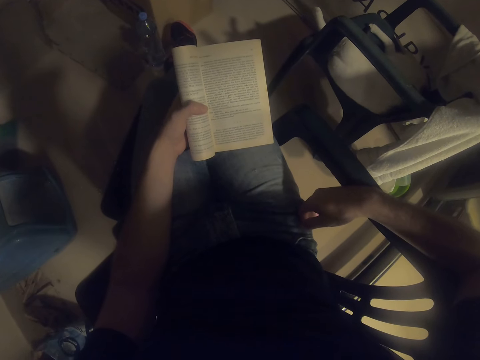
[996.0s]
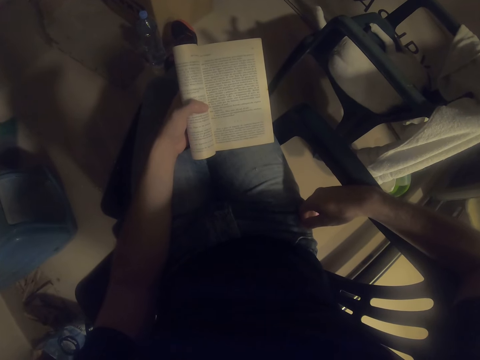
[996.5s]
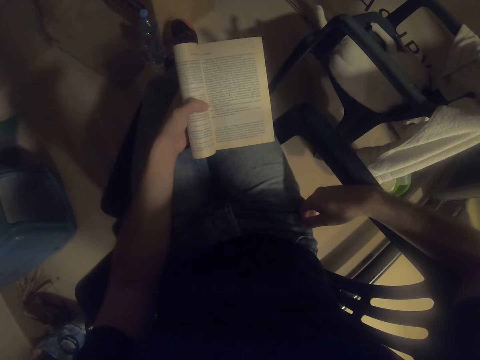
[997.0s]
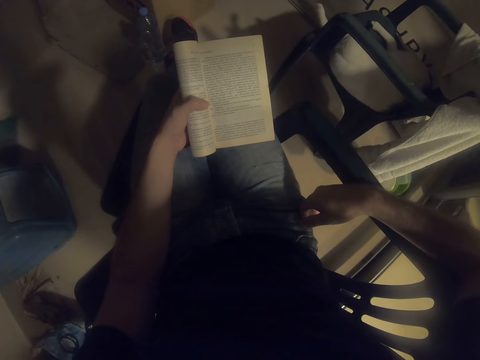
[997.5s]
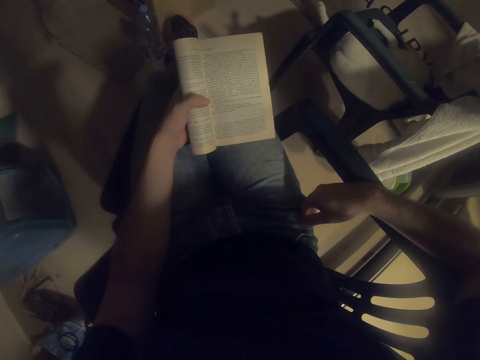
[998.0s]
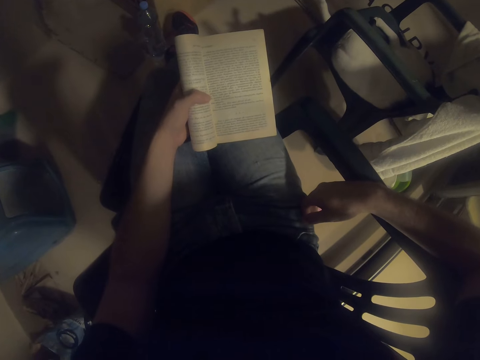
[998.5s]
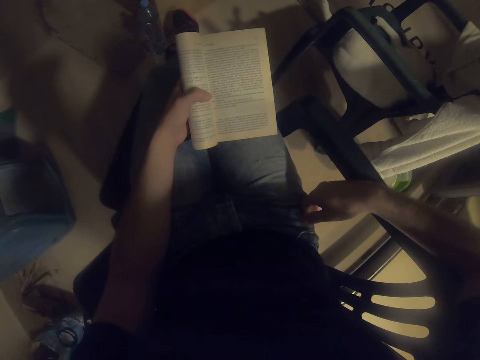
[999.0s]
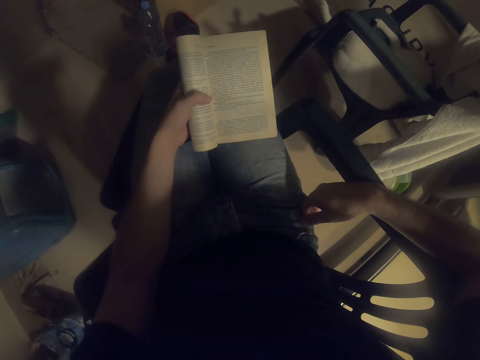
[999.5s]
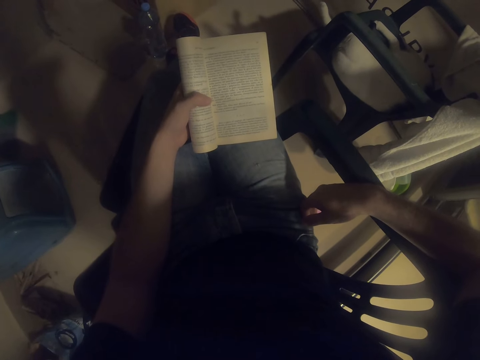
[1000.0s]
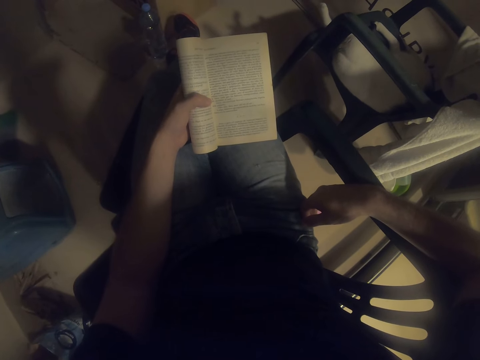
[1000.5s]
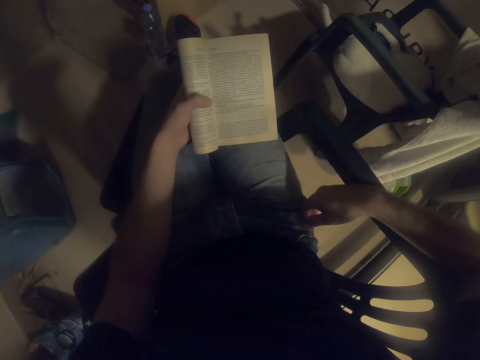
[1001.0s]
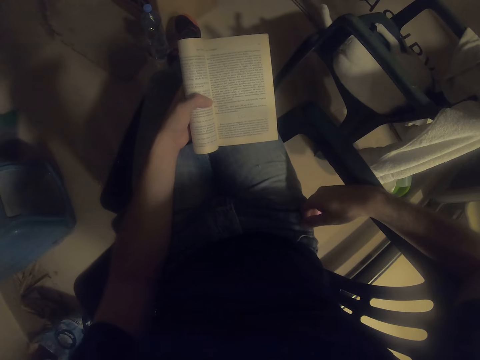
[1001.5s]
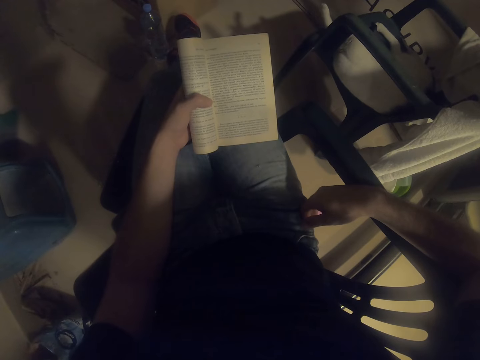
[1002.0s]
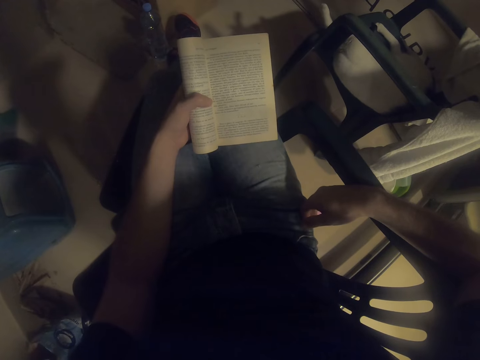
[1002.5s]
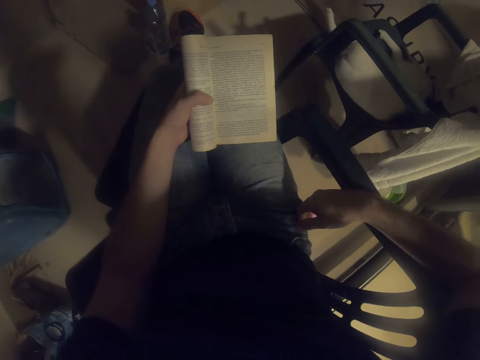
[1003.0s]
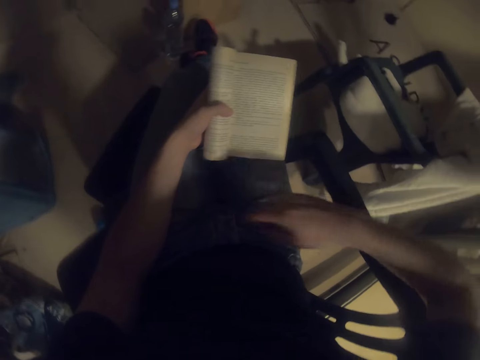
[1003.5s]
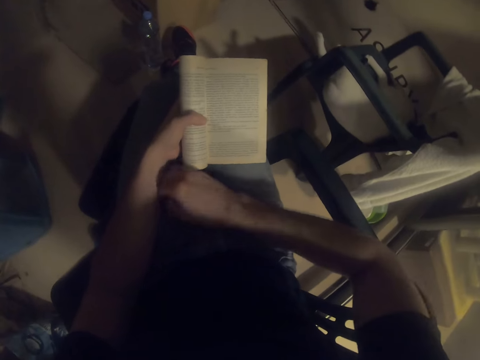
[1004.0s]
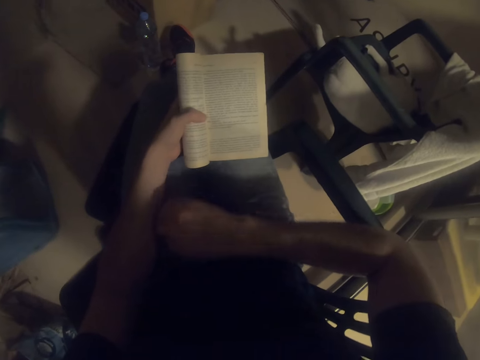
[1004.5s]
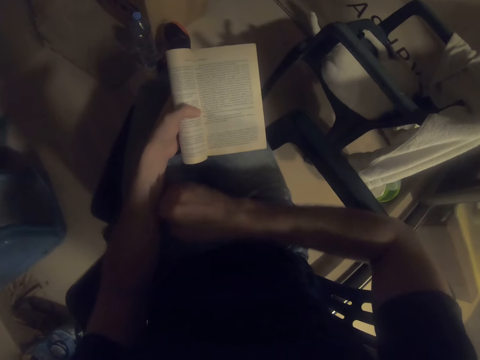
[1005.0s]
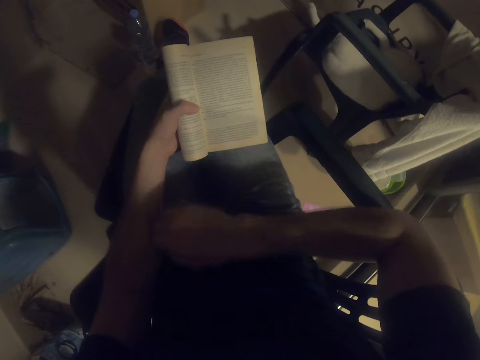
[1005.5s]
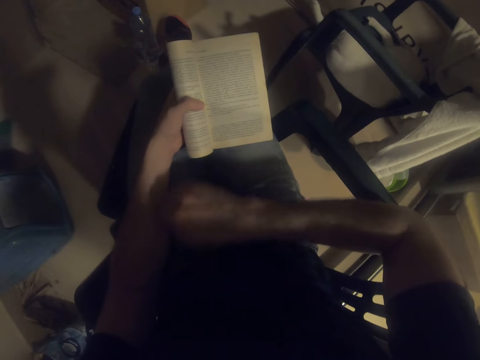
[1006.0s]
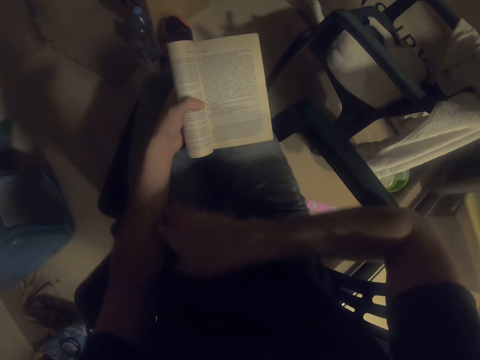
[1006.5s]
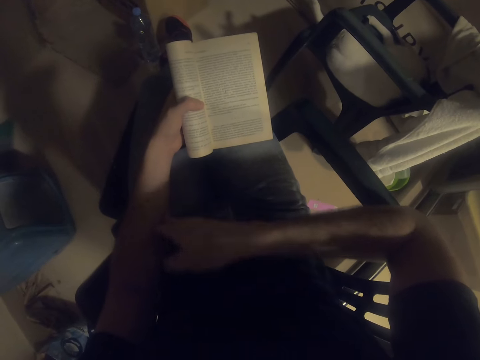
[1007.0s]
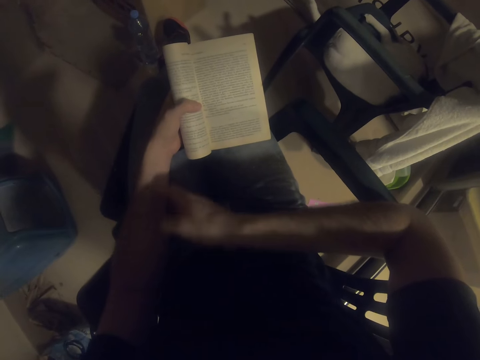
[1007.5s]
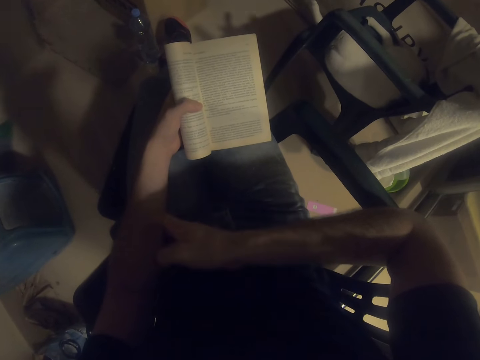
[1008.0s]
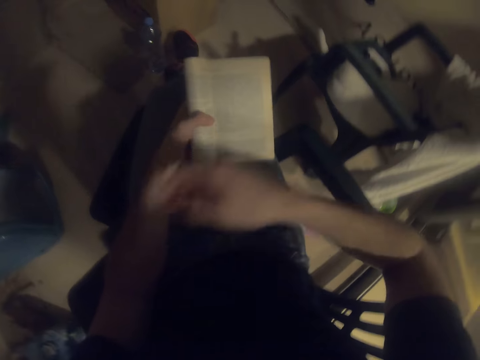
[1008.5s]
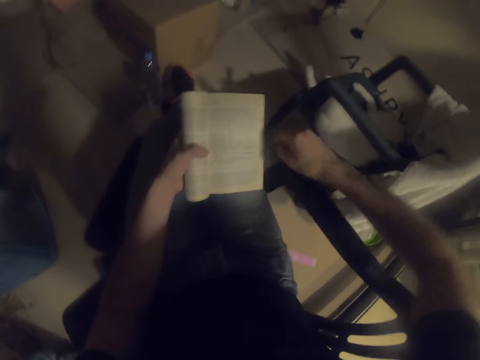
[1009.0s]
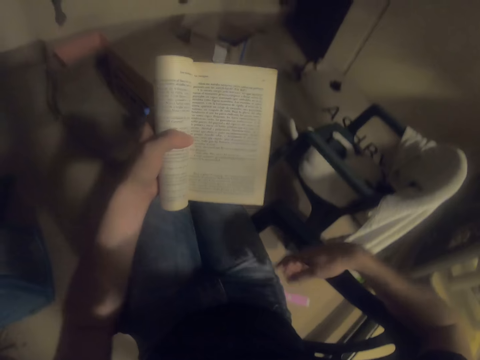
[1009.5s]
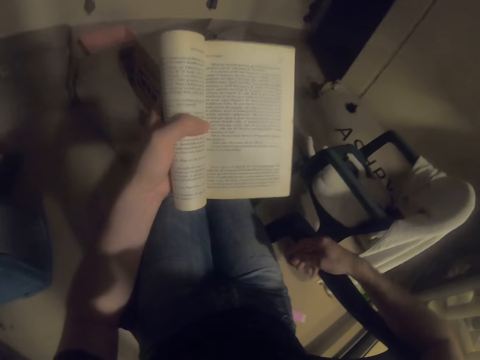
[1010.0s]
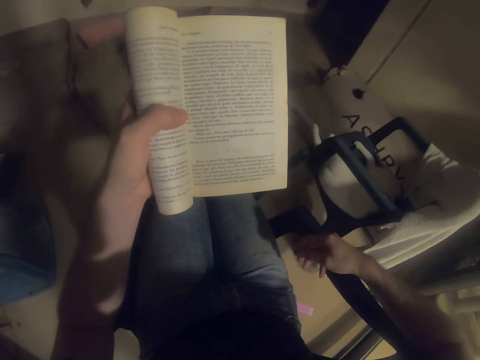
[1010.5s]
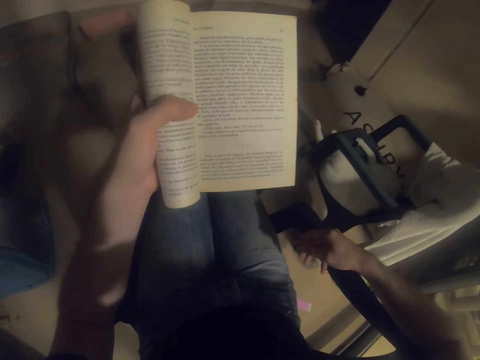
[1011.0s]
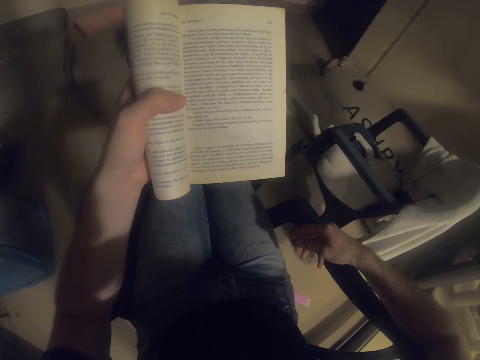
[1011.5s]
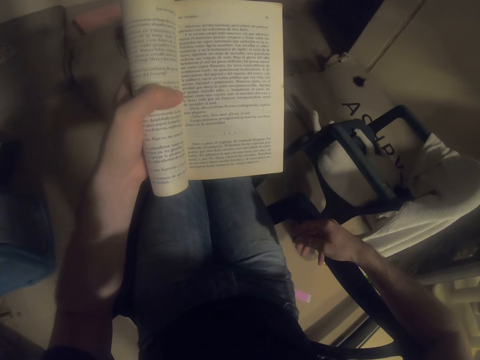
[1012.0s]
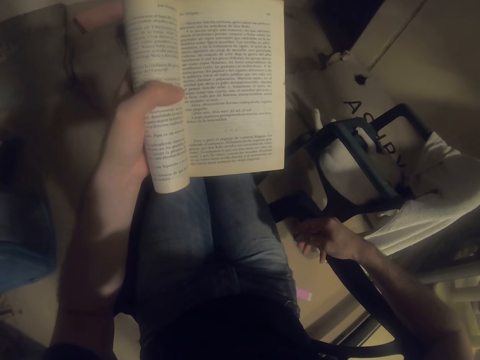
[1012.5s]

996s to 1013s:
The camera wearer scratches the left hand. They place the right hand on the chair arm. They read a book.

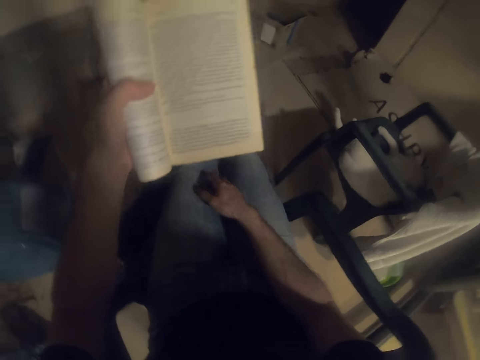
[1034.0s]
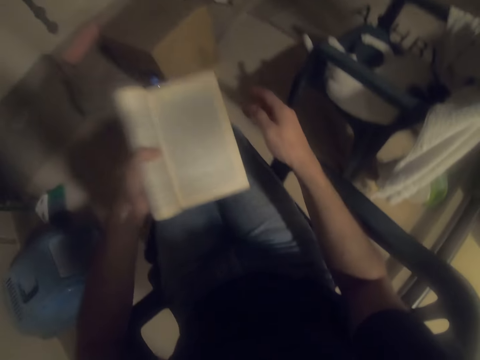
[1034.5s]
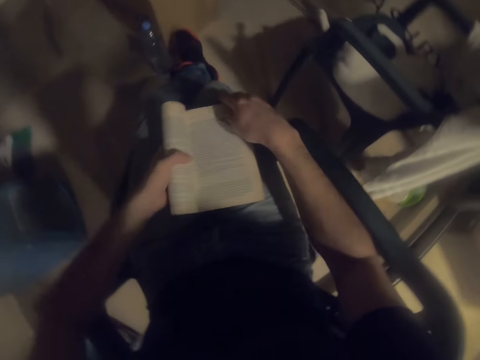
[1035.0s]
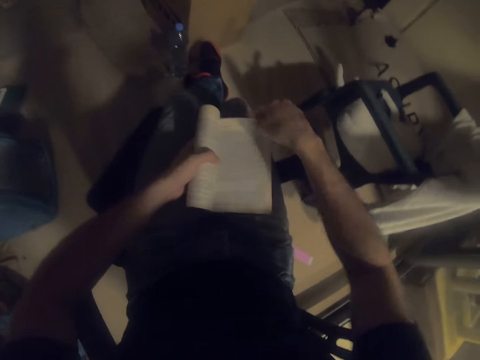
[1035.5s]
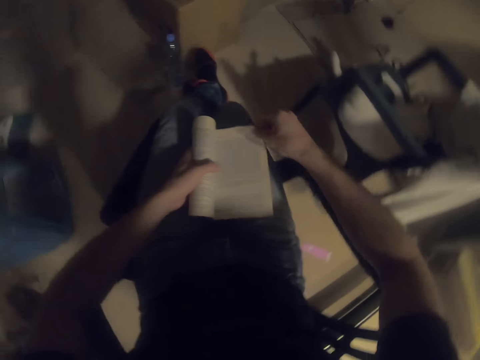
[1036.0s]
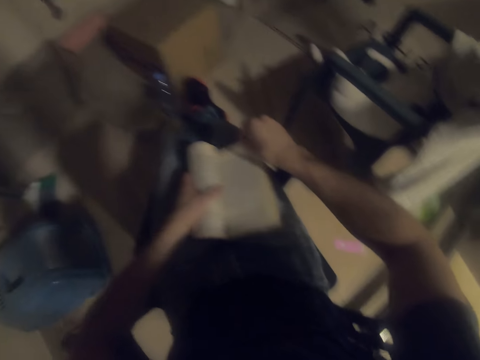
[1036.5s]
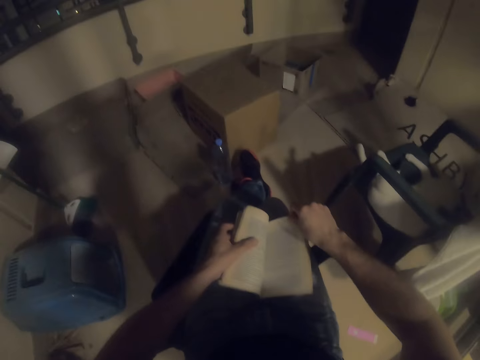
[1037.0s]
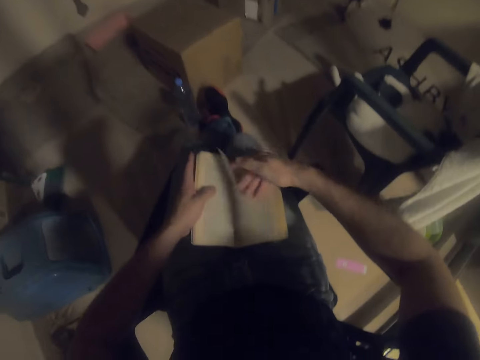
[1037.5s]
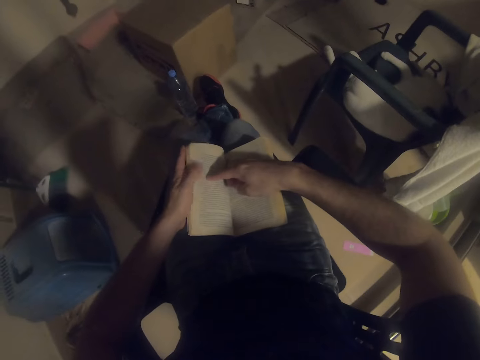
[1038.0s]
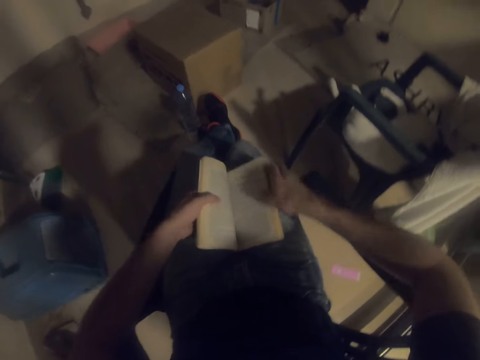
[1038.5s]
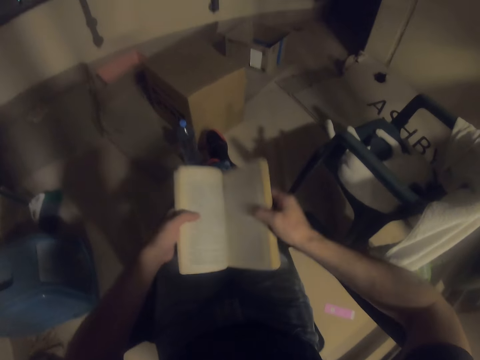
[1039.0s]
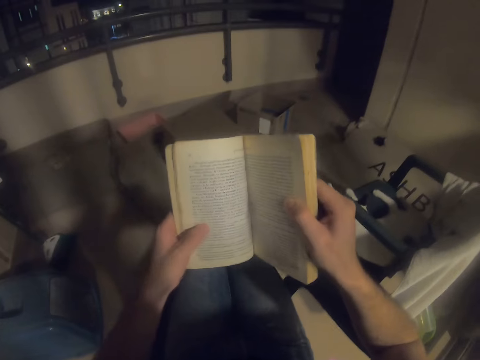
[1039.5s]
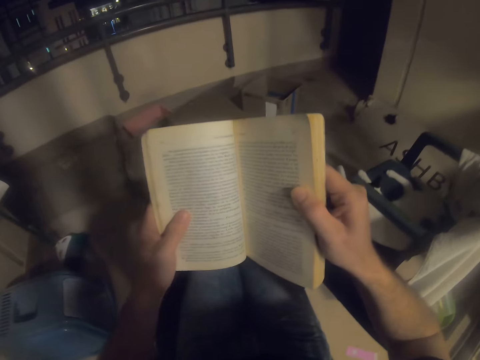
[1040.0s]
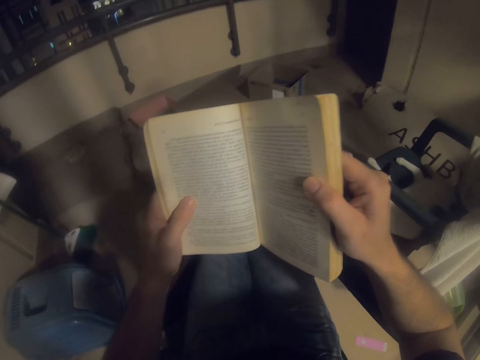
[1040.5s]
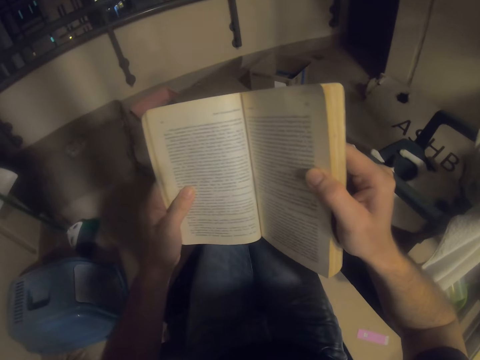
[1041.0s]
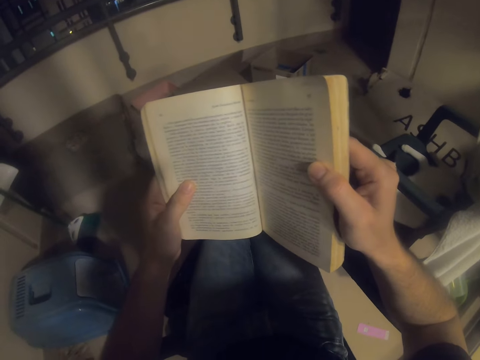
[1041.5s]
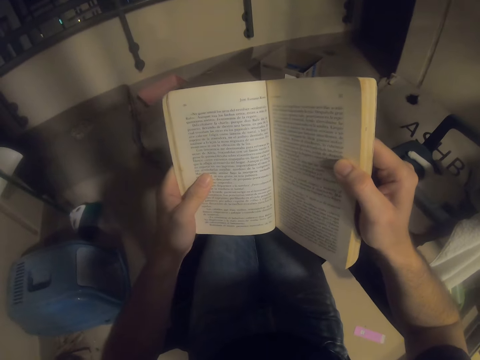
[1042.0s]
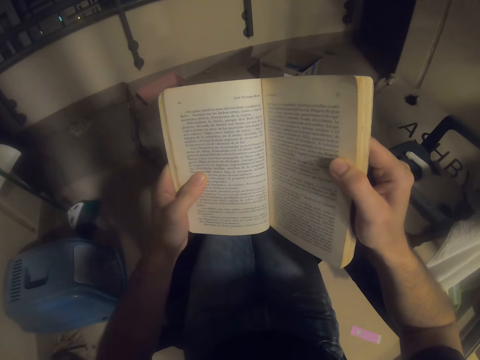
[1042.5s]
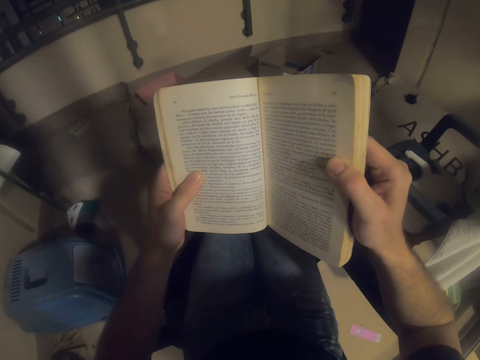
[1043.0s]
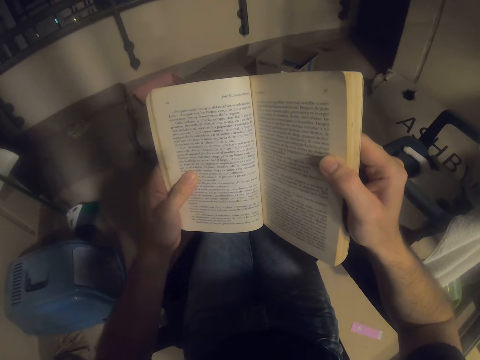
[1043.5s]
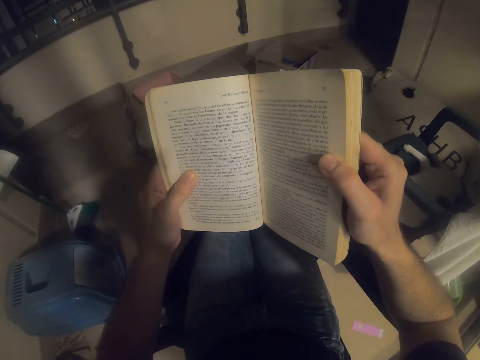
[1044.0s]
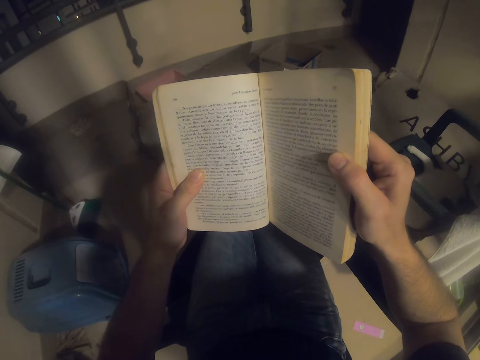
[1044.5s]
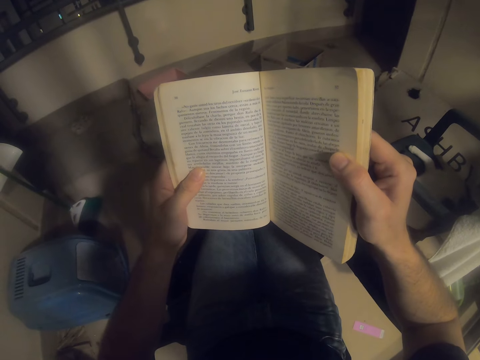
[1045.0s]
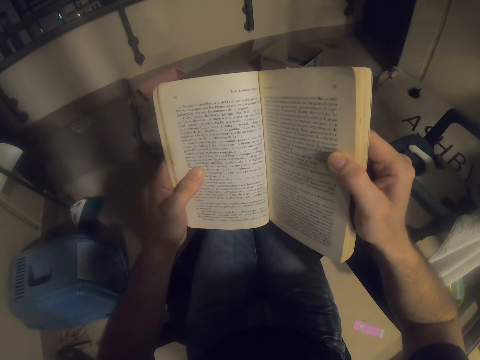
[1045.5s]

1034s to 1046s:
The camera wearer holds the book with both hands. They flip a page. They hold the book with both hands. They read the book.
